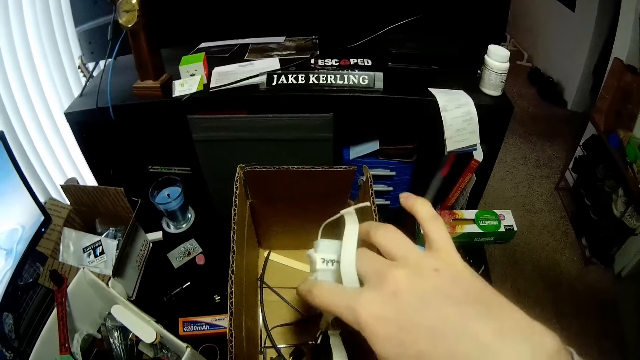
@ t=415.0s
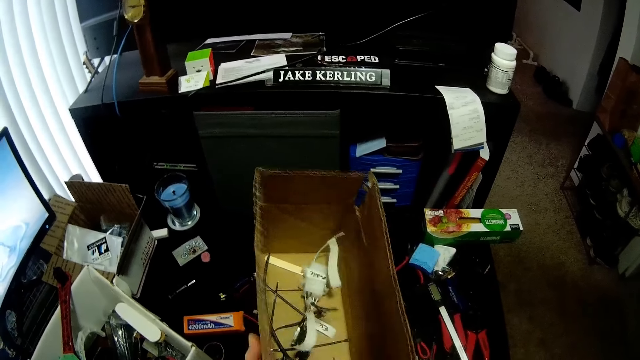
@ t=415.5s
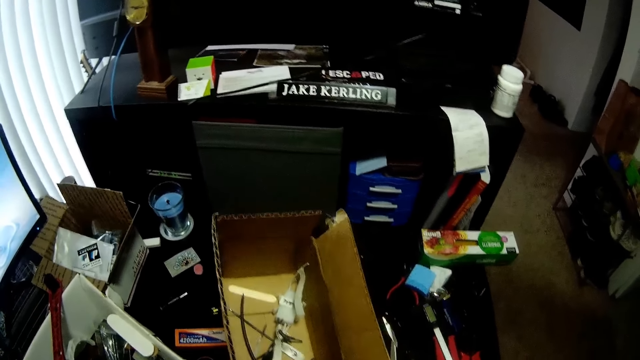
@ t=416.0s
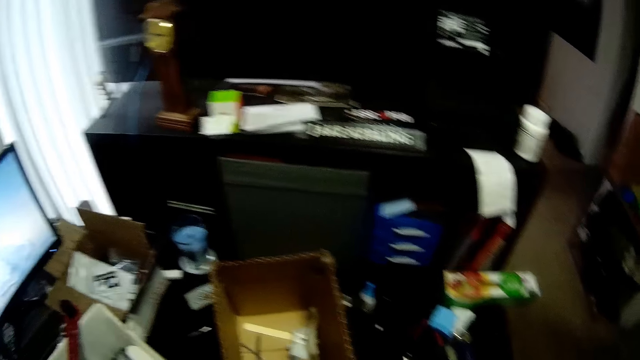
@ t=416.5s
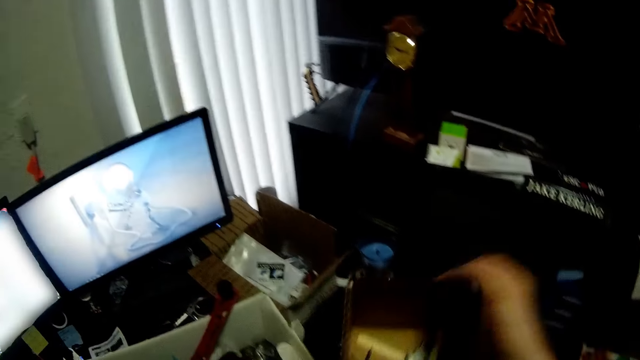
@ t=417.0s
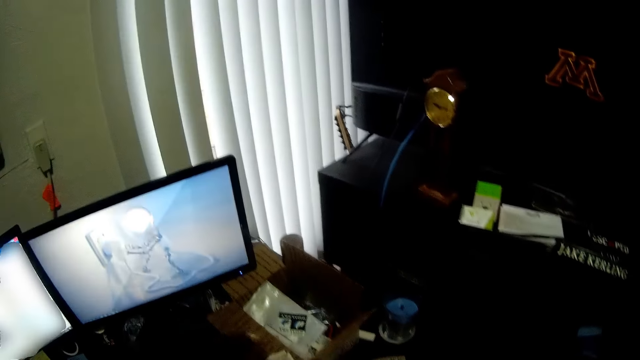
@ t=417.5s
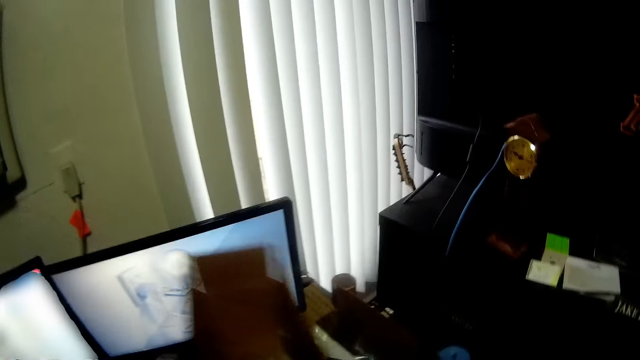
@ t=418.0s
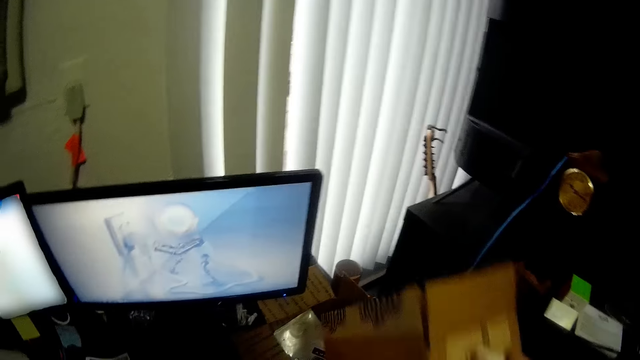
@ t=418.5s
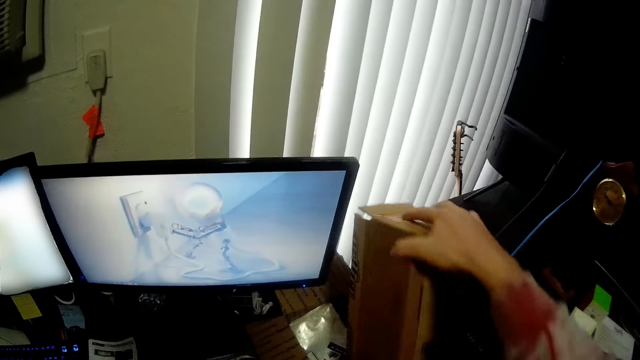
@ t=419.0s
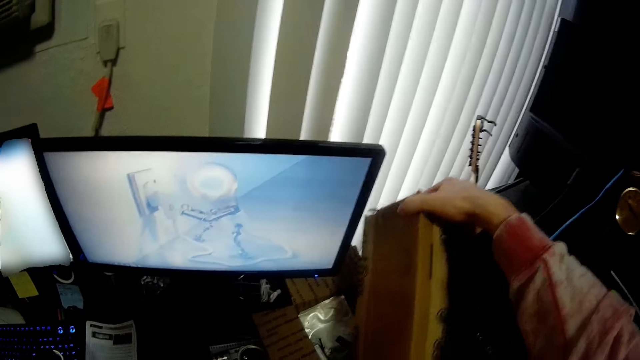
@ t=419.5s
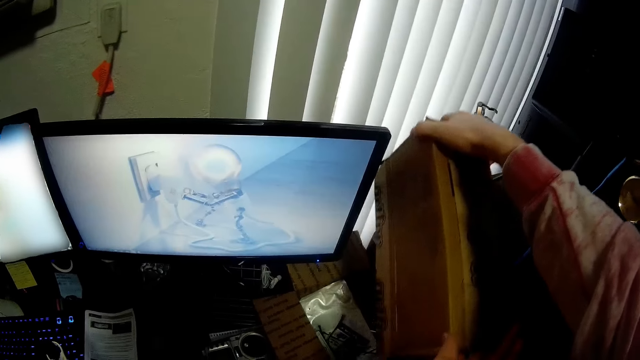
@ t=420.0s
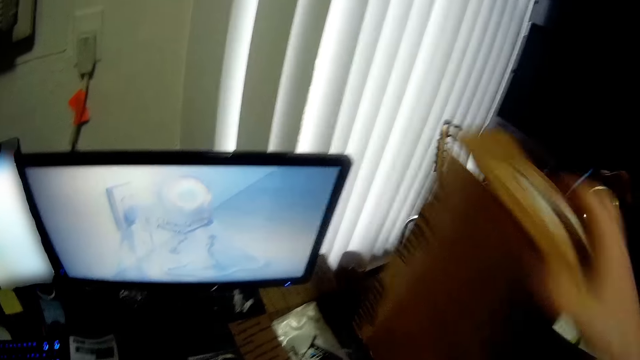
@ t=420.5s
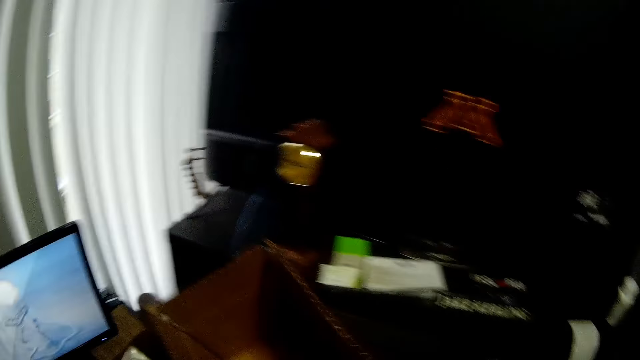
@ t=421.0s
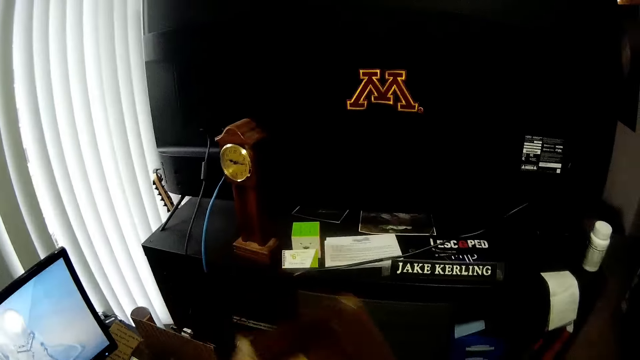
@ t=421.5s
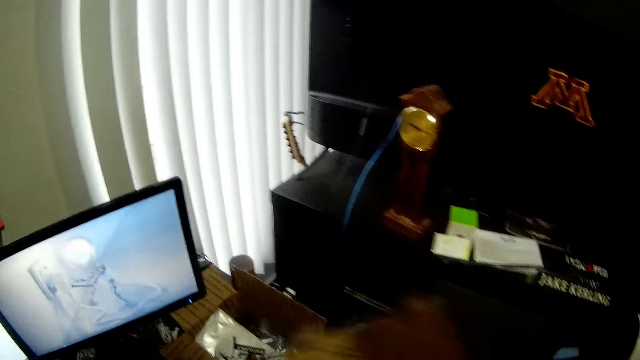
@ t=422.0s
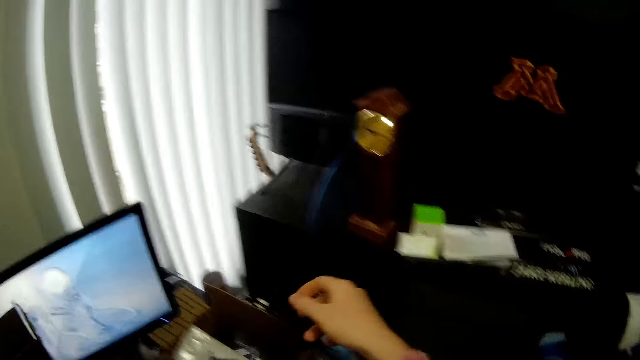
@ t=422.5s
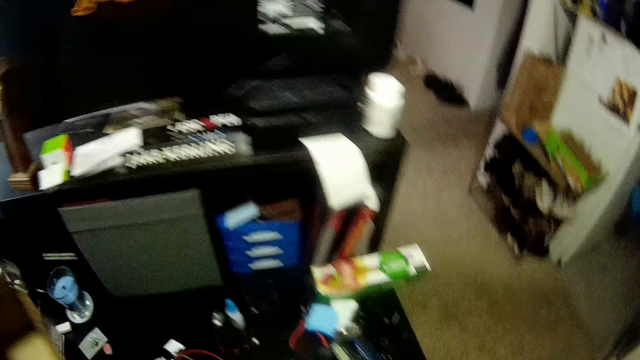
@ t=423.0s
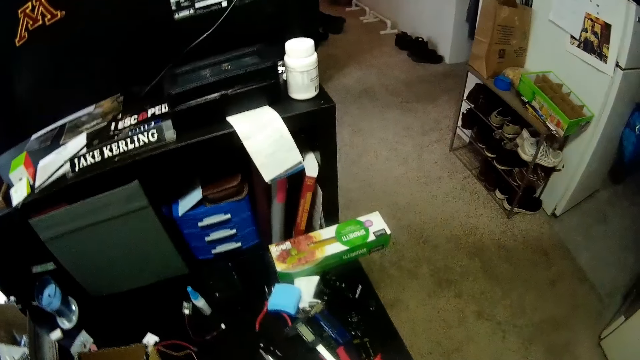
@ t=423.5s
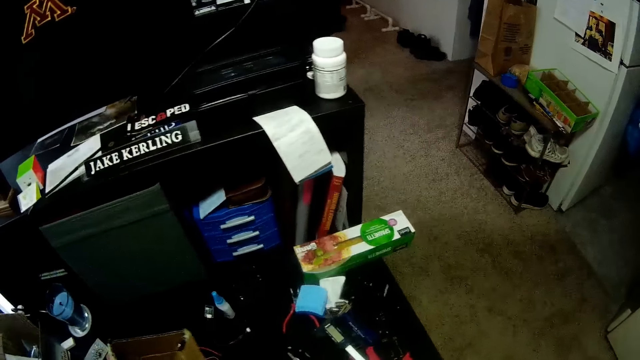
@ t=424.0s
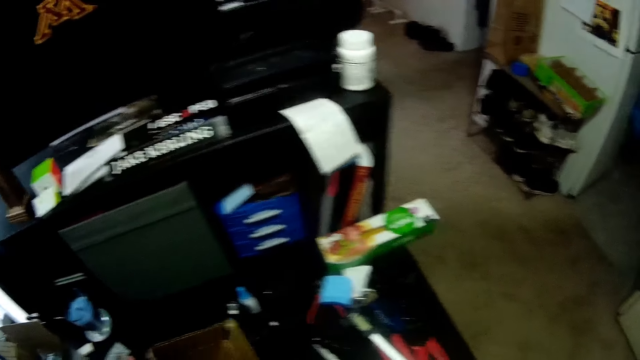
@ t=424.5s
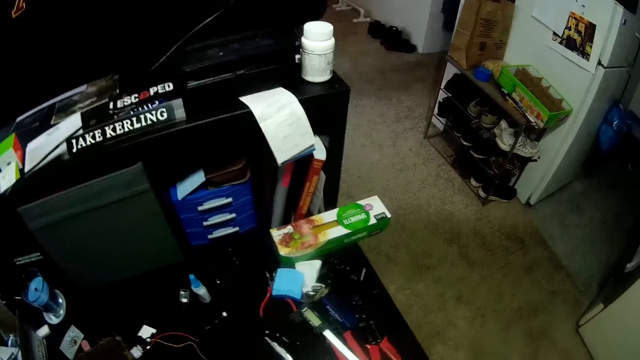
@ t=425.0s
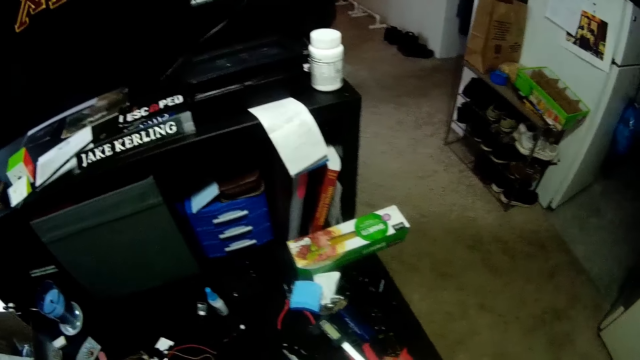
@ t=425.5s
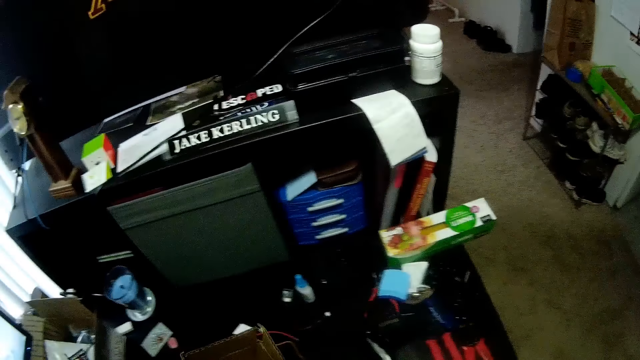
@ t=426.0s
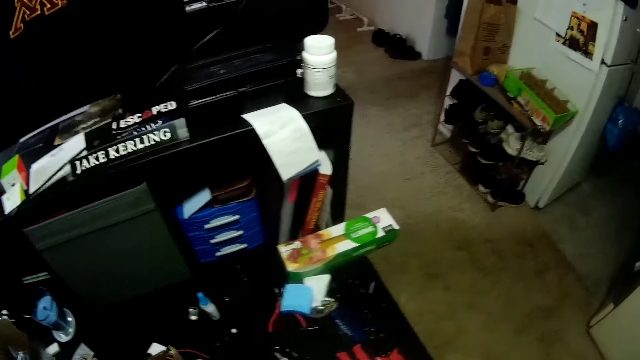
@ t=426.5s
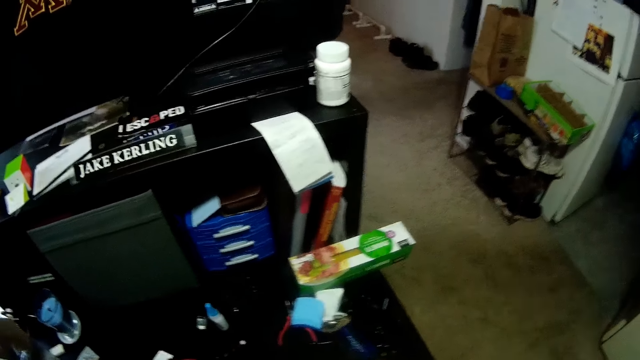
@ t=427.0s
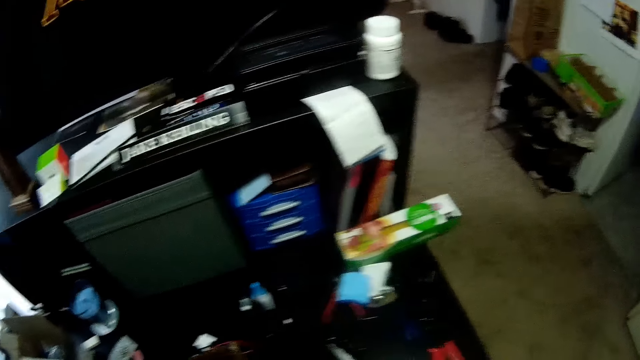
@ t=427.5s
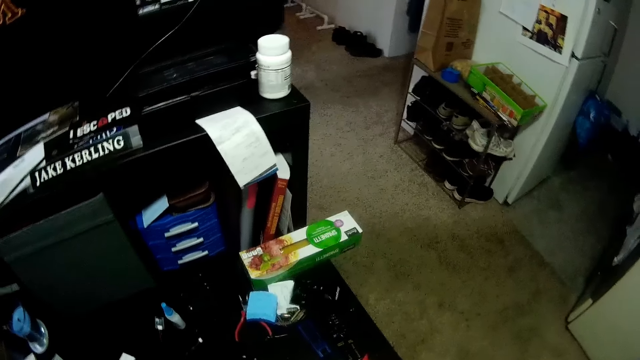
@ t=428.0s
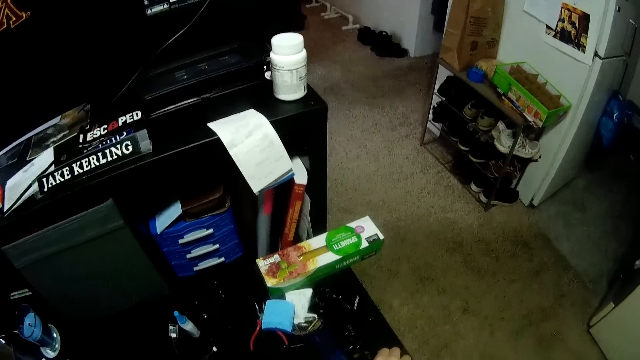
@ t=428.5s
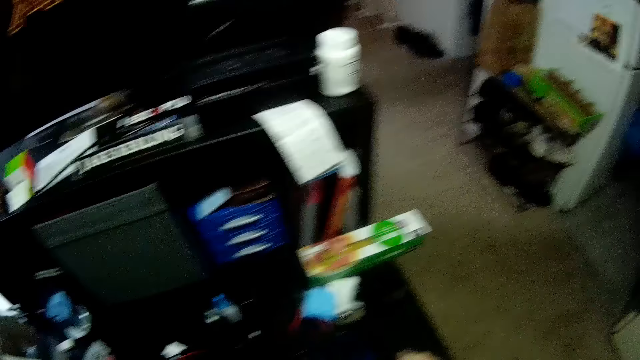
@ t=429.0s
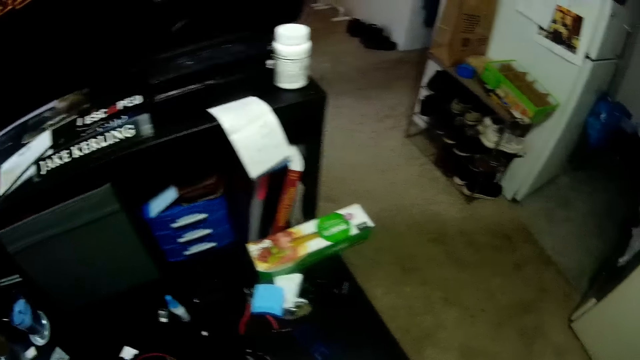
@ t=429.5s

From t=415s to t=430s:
The camera wearer picks up a charger from the small carton. They drop the charger back into the small carton. They search a box. They empty the small carton into the big brown carton on the desk. They throw something in the box. They turn around. They load the small carton with tools on the desk. They pick up a tool.

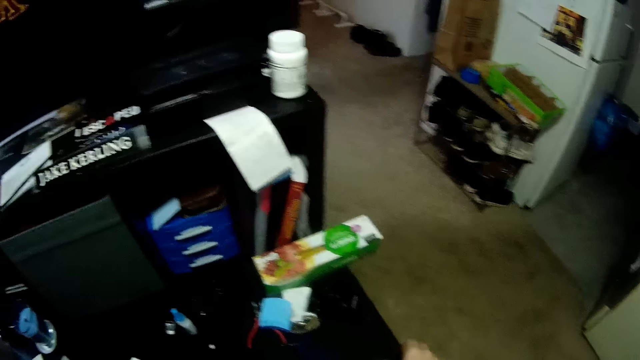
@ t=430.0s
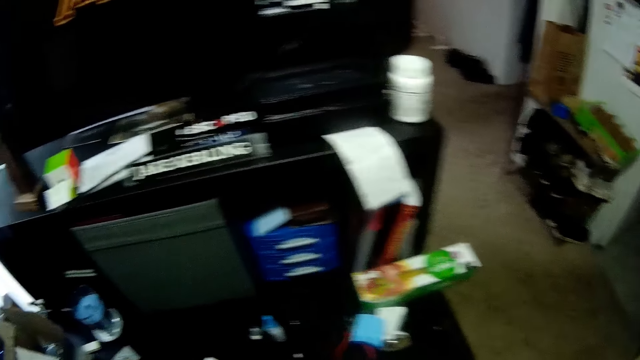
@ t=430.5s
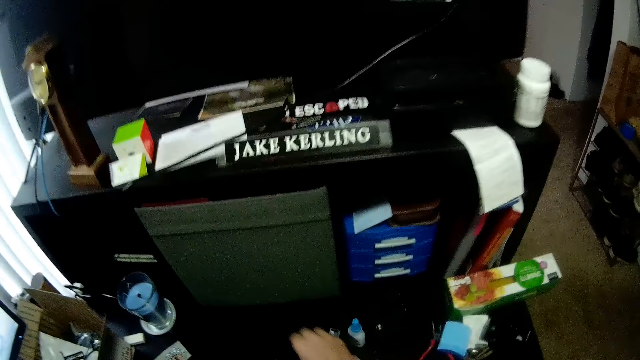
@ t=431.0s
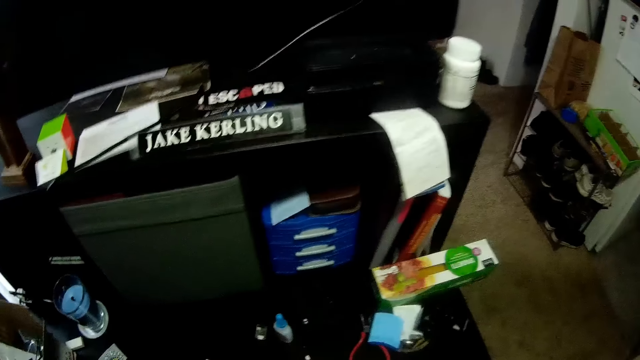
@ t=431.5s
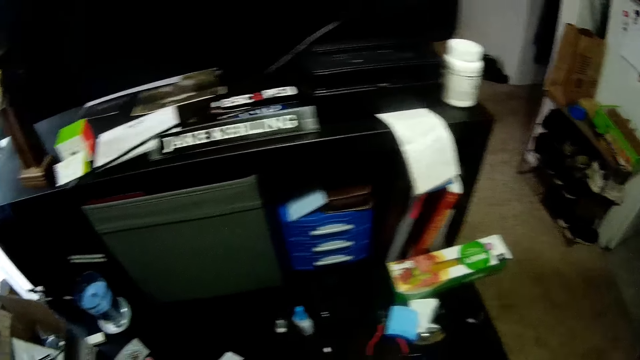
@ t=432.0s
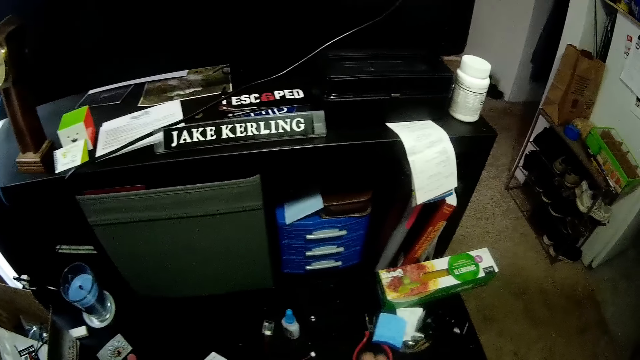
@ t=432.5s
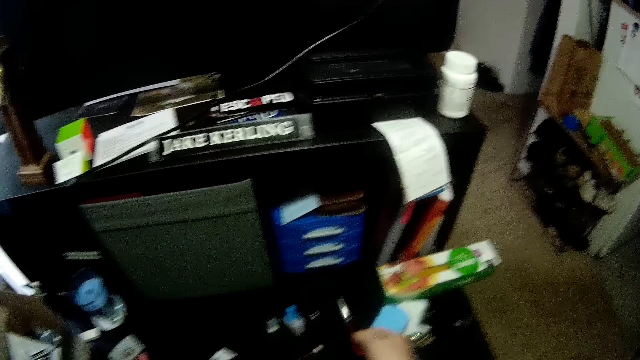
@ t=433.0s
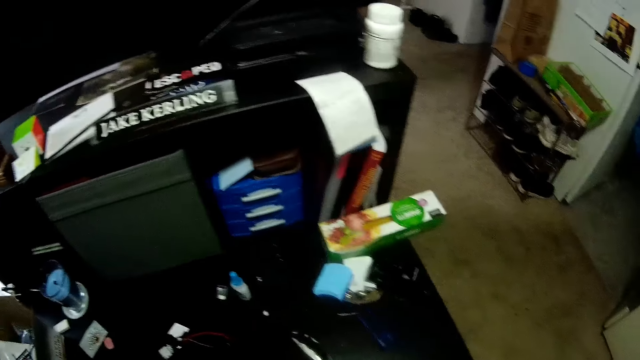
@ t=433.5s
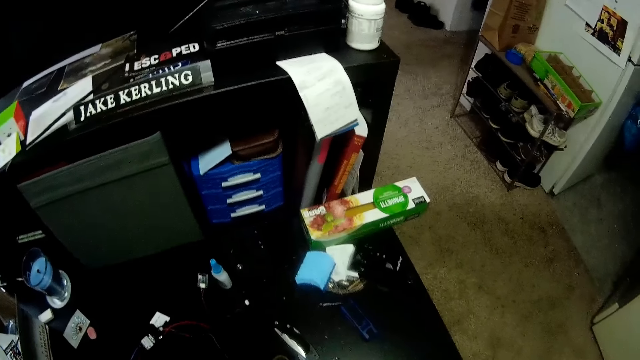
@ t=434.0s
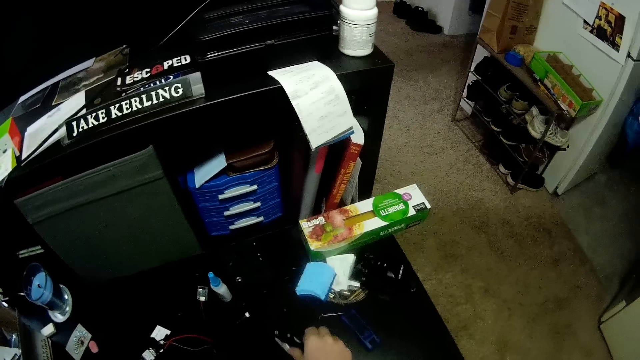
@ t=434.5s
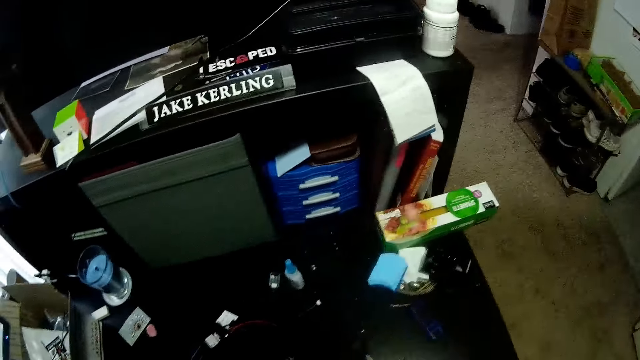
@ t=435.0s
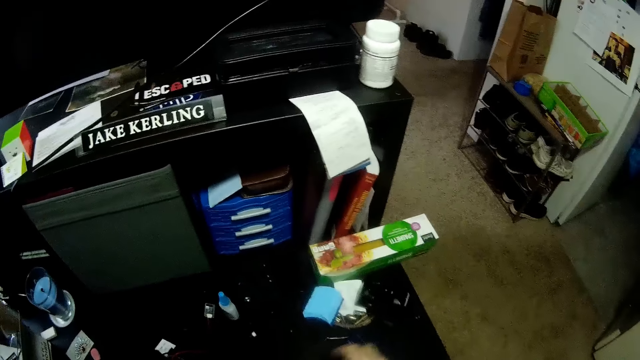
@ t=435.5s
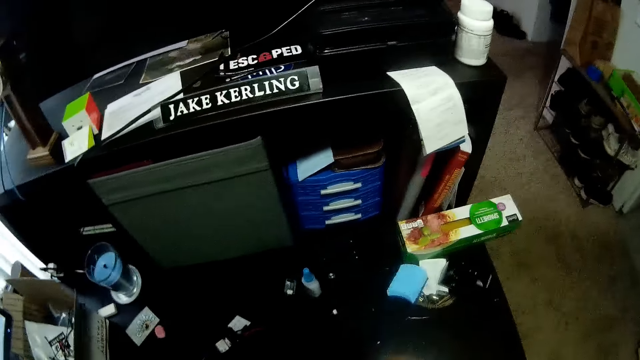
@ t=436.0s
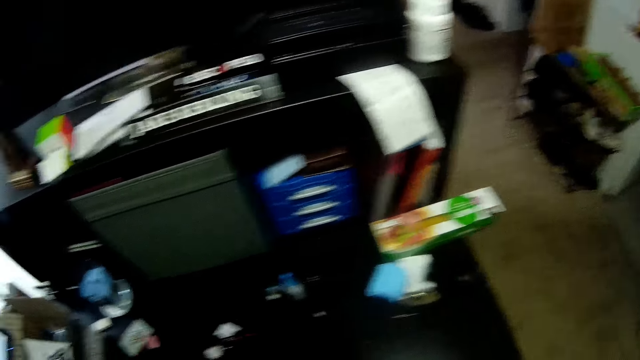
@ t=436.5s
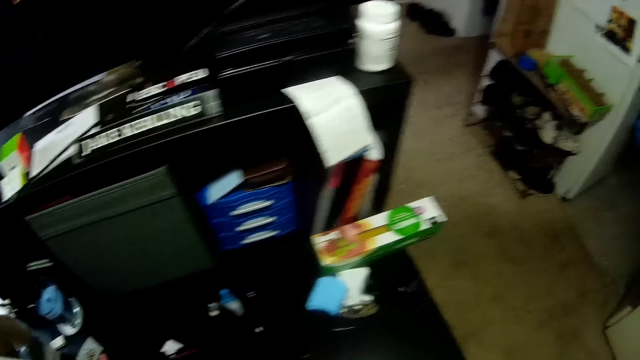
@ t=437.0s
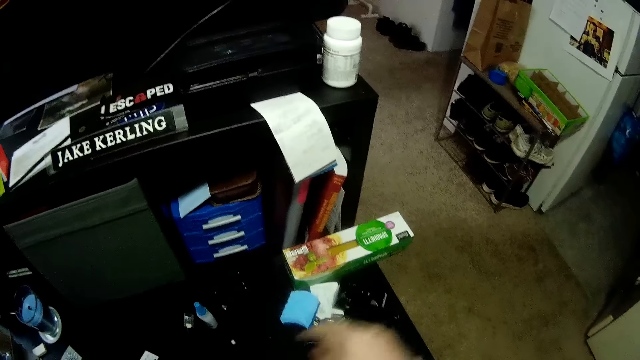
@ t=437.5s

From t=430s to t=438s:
The camera wearer picks up something. They pick up something again. They pick up pliers. They put the pliers in a box. They pick up something. They put something in the box. They pick up a plastic item.
